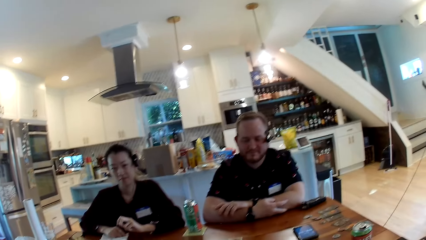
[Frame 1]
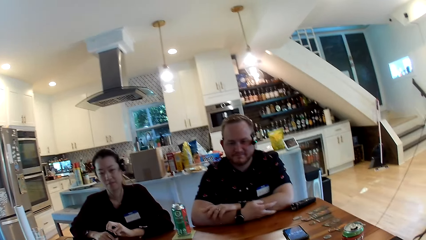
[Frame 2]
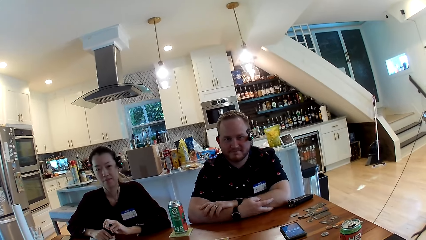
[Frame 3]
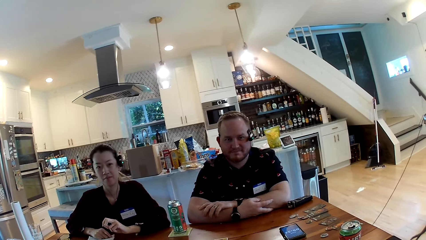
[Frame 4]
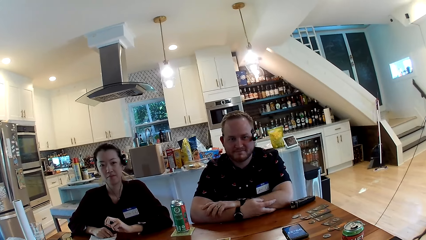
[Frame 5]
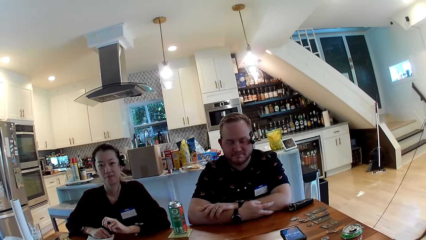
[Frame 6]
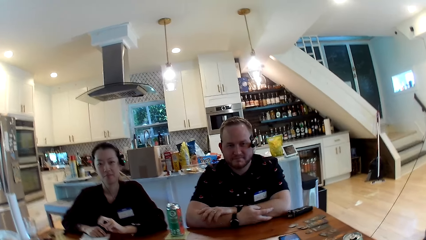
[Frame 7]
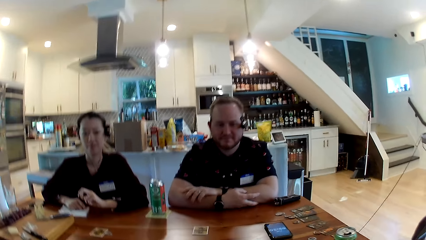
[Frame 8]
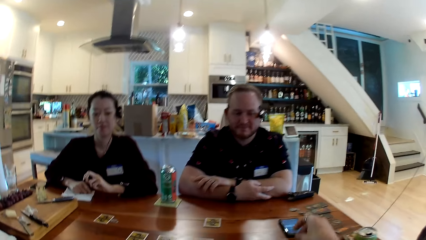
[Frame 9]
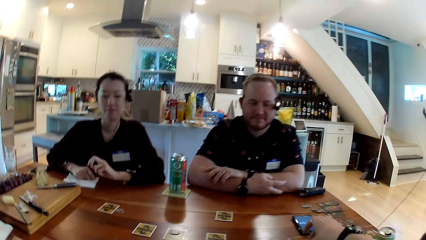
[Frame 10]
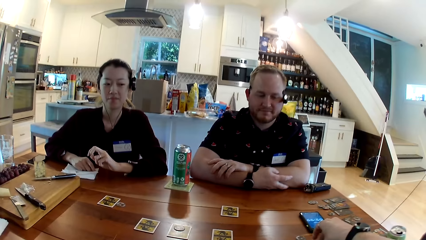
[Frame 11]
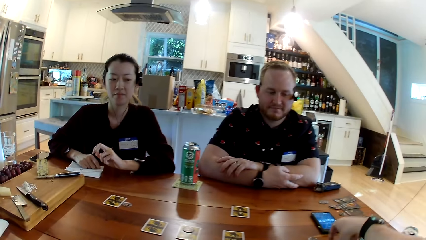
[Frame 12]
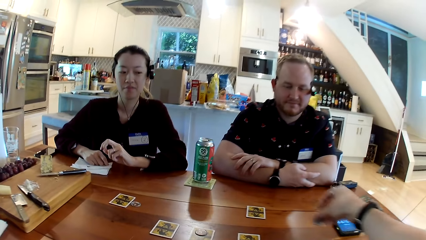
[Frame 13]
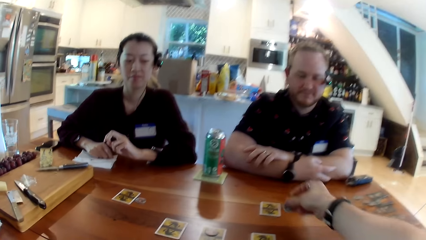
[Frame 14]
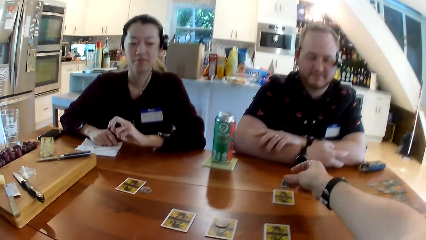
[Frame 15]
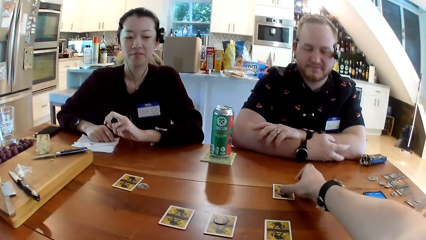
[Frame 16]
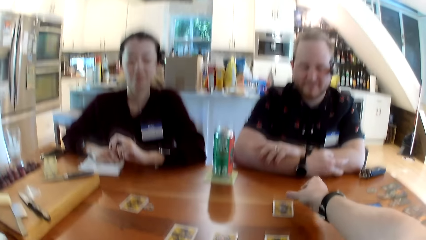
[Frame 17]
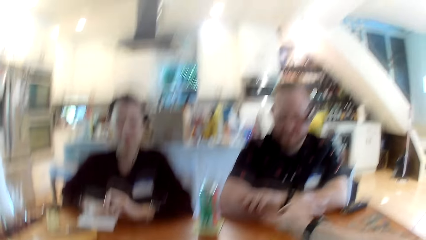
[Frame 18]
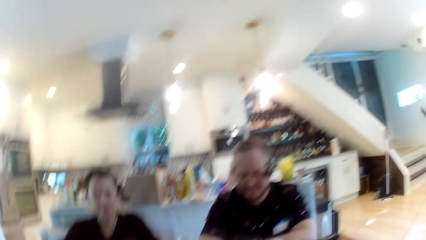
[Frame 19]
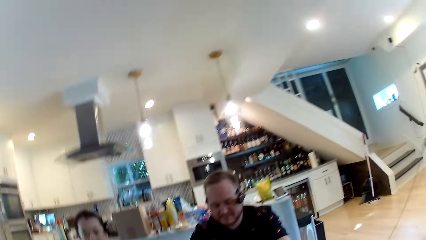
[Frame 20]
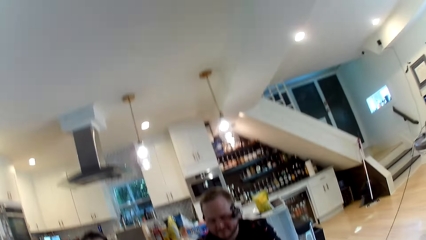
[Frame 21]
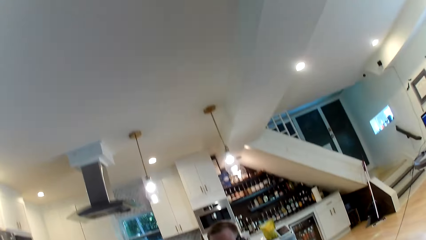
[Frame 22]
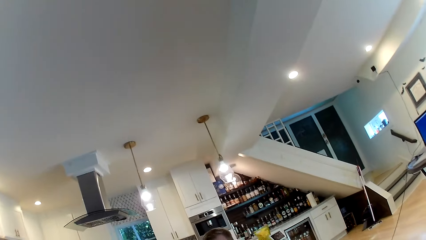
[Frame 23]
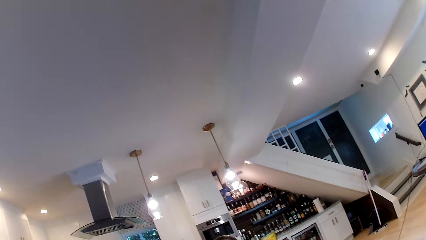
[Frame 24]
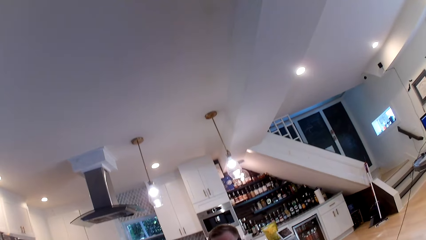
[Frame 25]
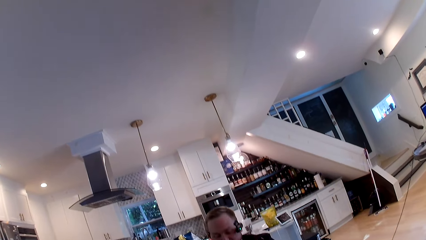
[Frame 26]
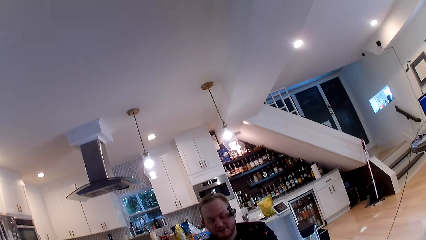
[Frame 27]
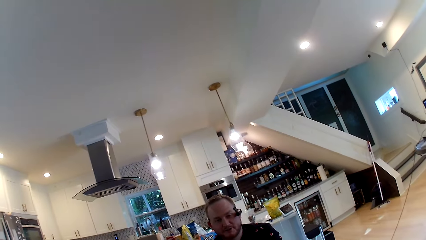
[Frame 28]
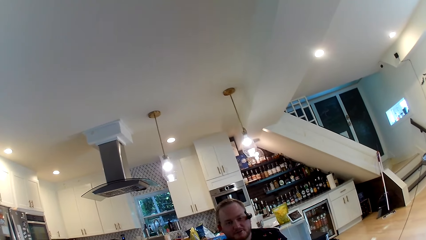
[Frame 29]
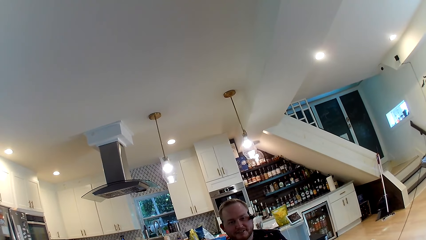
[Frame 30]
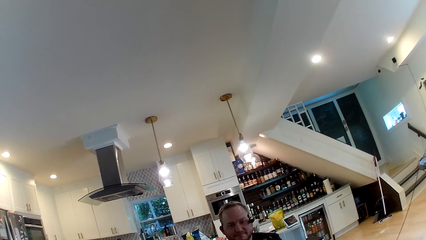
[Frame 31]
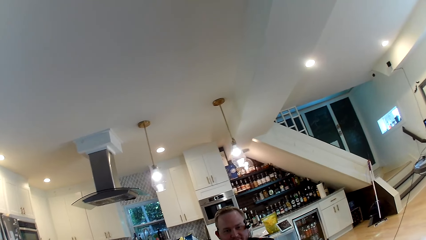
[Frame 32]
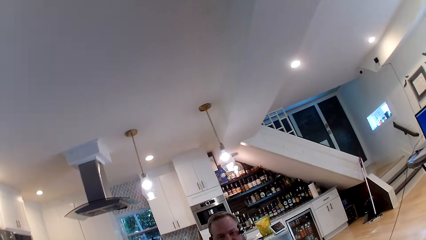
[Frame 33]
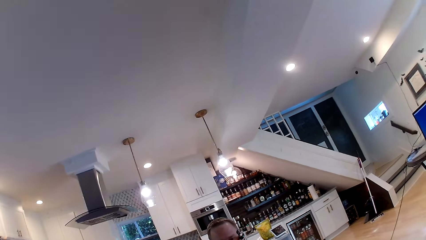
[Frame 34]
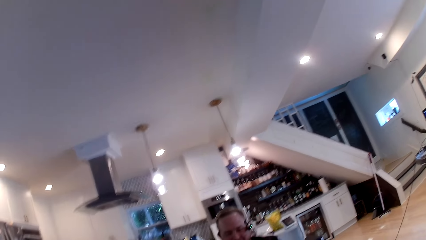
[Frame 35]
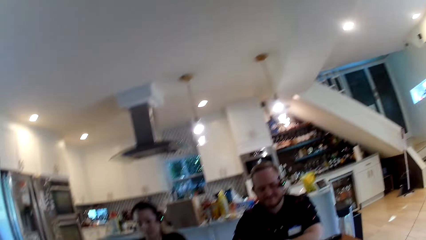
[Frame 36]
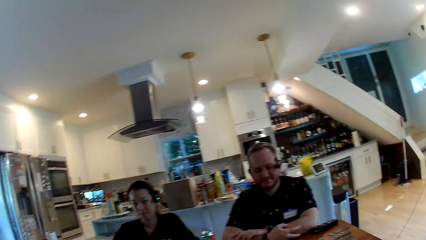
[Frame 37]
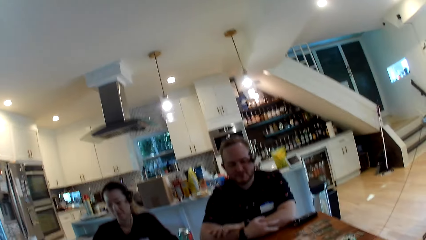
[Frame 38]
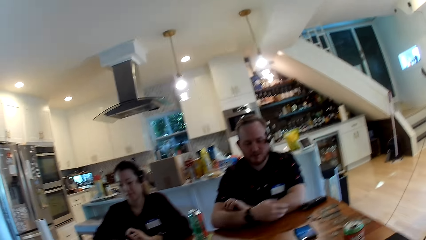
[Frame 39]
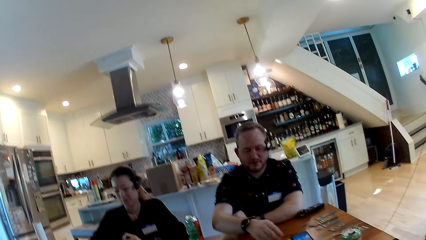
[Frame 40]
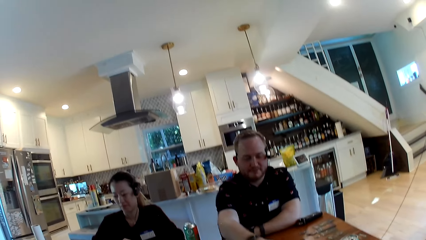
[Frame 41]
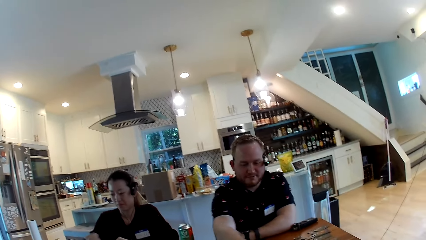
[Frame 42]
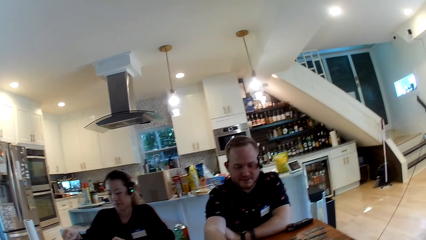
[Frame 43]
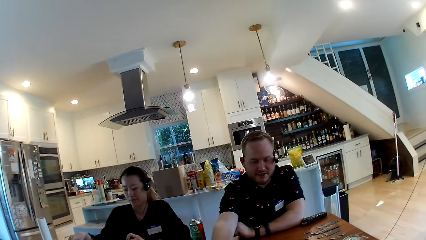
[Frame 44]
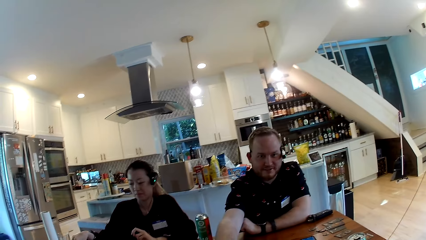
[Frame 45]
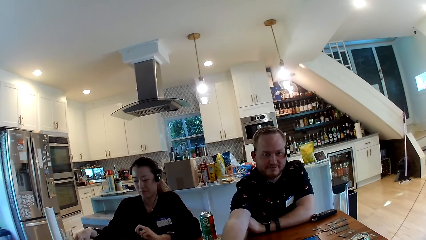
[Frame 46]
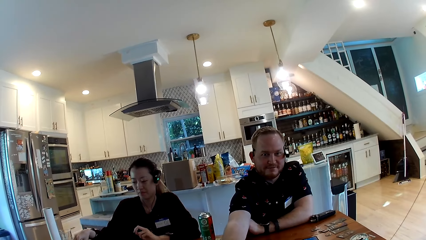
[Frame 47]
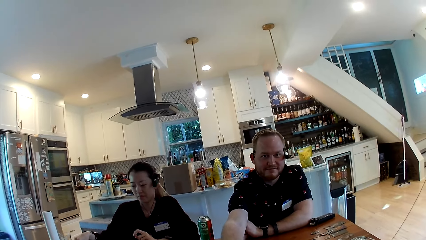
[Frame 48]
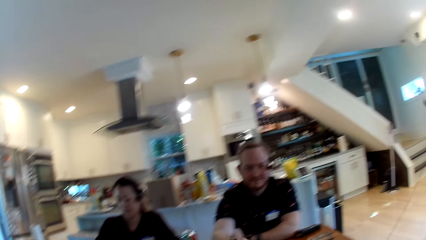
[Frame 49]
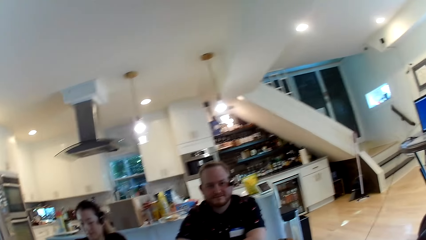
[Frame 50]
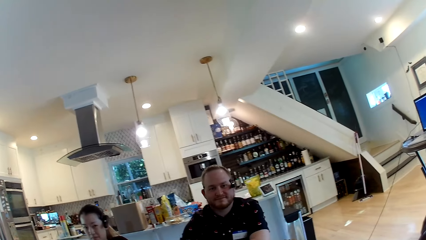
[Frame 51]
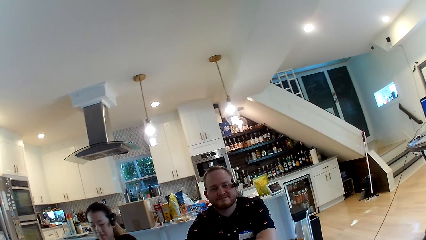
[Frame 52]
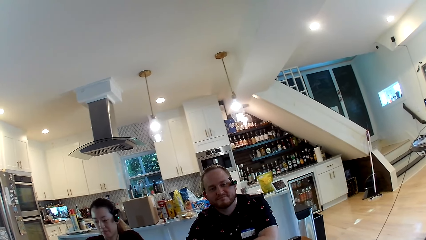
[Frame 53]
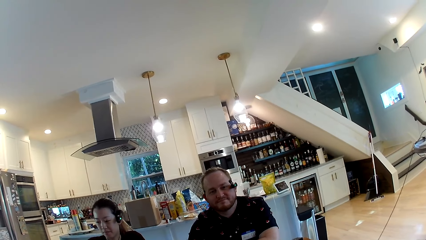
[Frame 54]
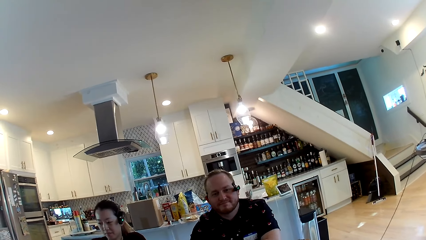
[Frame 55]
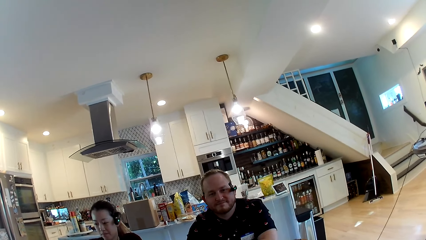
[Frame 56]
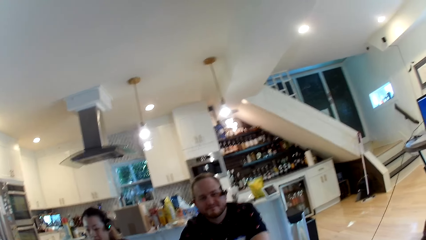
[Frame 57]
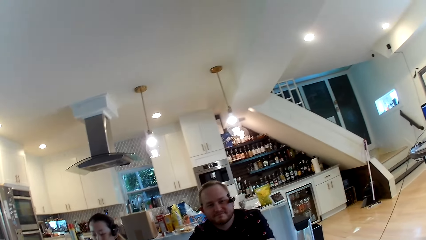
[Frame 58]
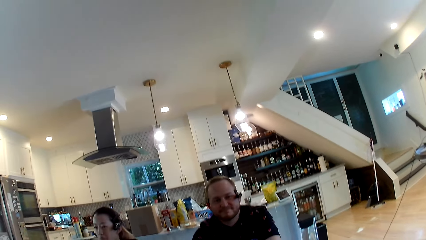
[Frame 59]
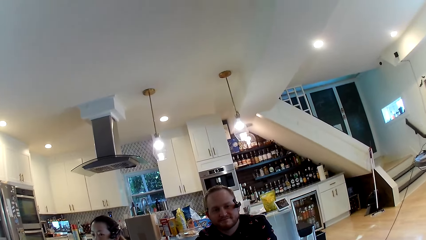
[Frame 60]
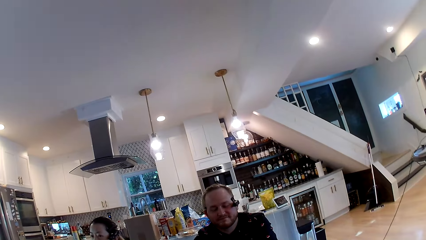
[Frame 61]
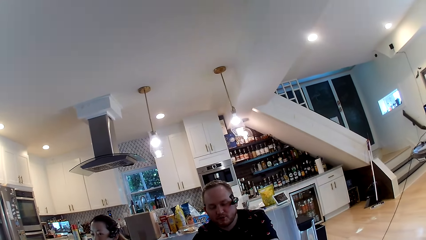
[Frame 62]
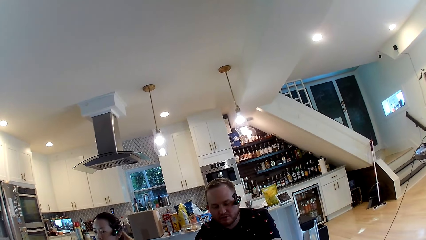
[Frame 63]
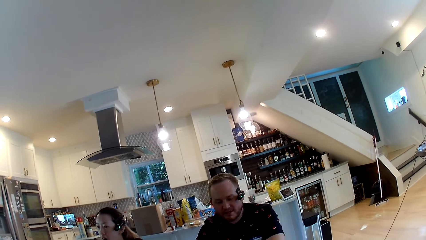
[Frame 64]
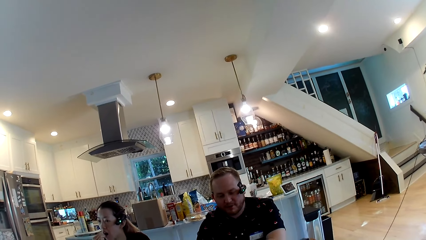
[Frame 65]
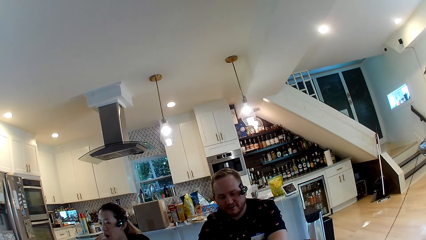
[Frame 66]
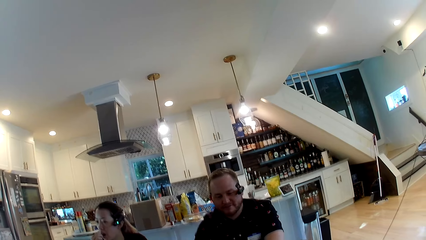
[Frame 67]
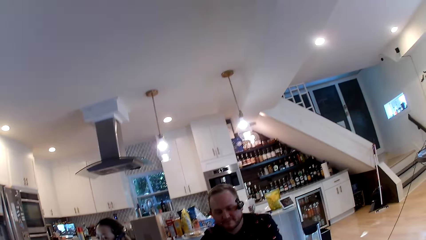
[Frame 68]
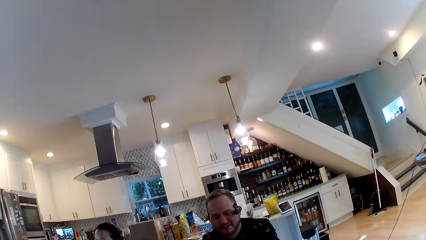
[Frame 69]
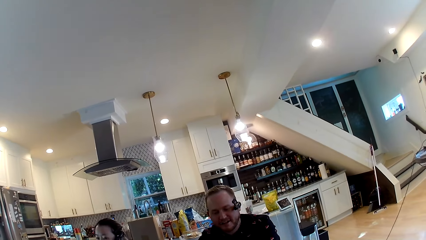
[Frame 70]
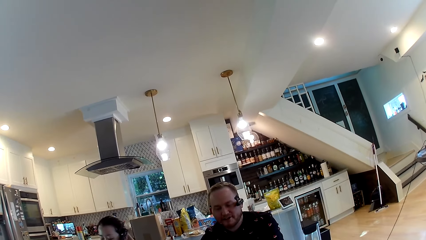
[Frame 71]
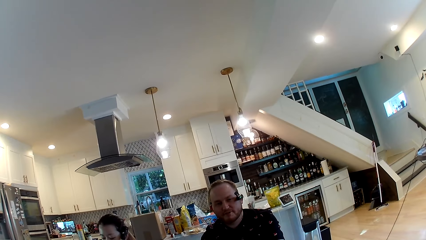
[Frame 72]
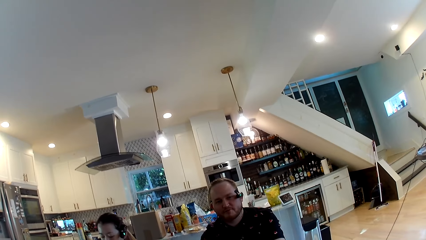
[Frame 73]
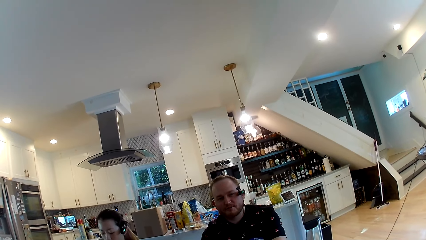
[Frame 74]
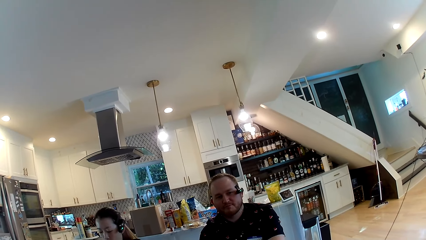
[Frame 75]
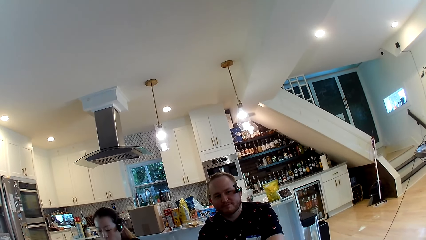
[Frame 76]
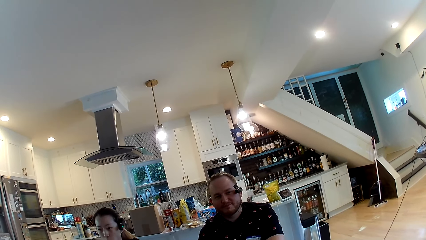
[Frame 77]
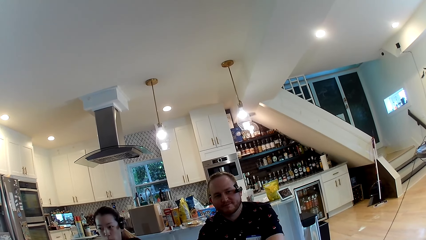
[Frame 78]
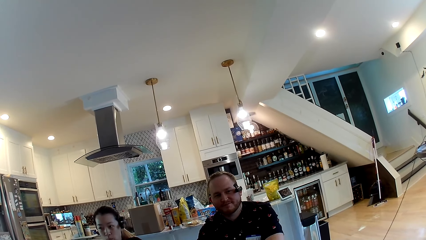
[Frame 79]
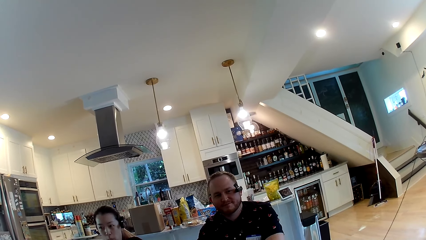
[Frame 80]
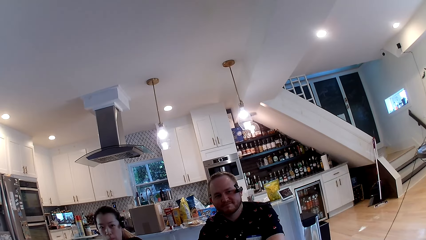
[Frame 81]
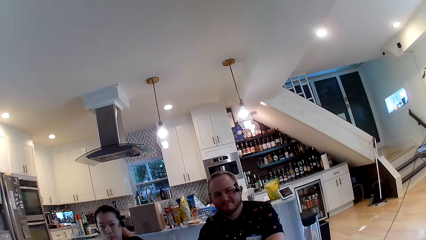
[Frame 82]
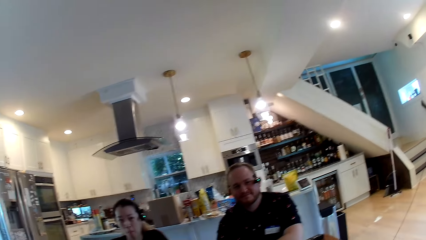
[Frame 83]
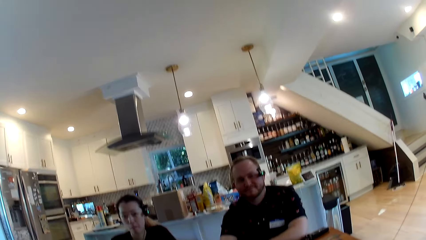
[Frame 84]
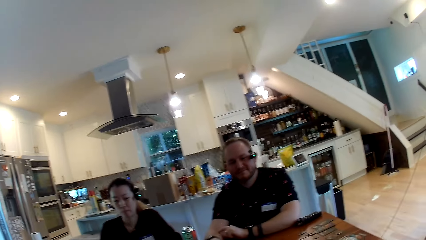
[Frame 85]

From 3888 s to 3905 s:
The camera wearer picks up a coin from the table with his right hand. He drops the coin in his right hand on the card on the table. He converses with the man. The man adjusts a card on the table with his right hand.
